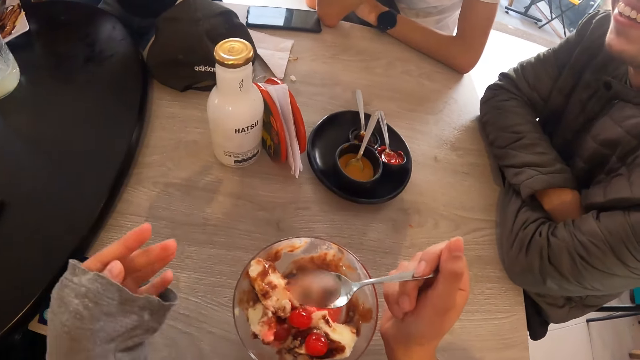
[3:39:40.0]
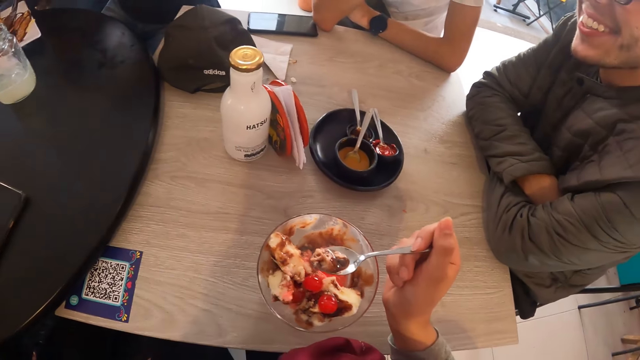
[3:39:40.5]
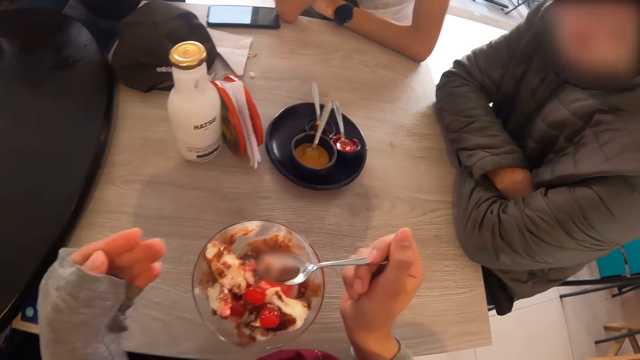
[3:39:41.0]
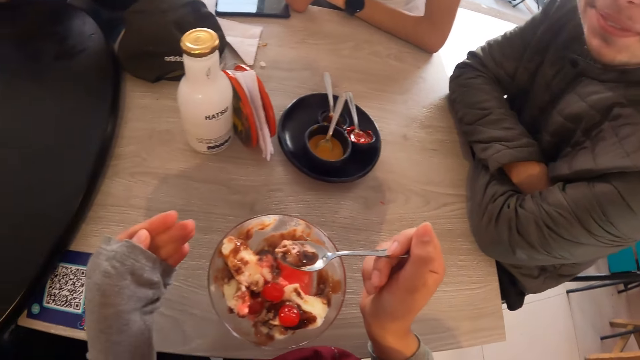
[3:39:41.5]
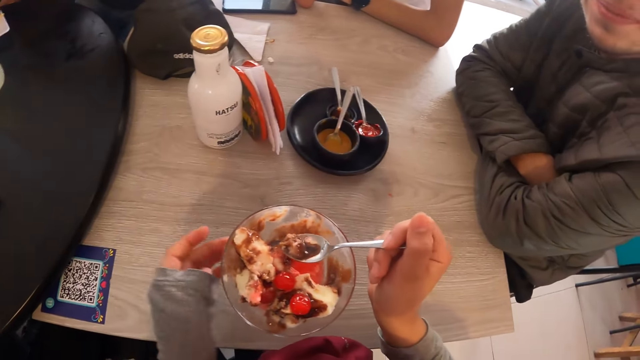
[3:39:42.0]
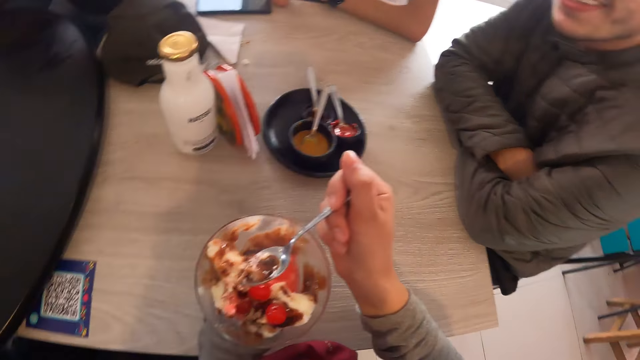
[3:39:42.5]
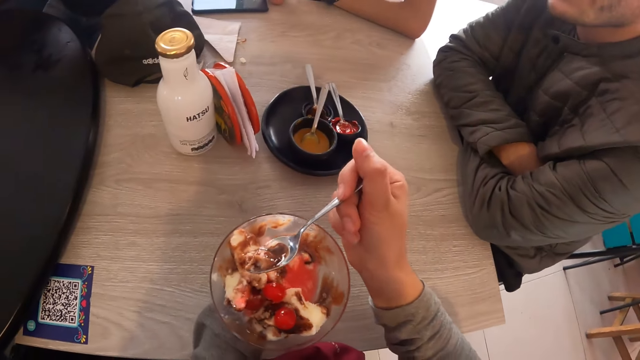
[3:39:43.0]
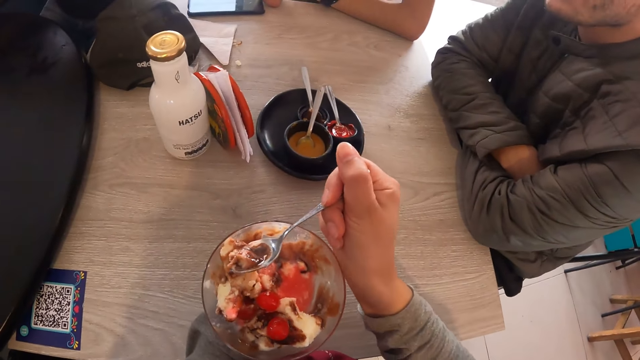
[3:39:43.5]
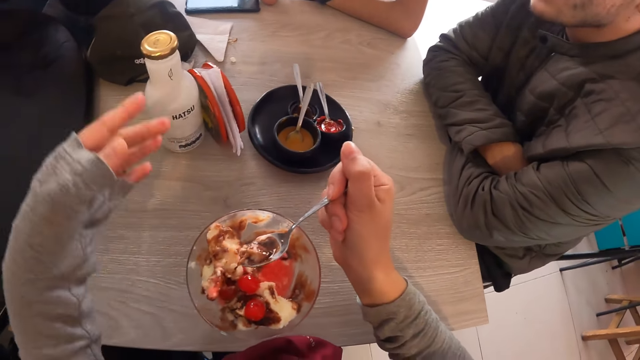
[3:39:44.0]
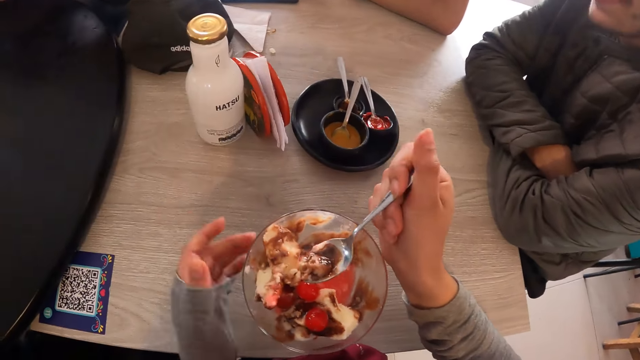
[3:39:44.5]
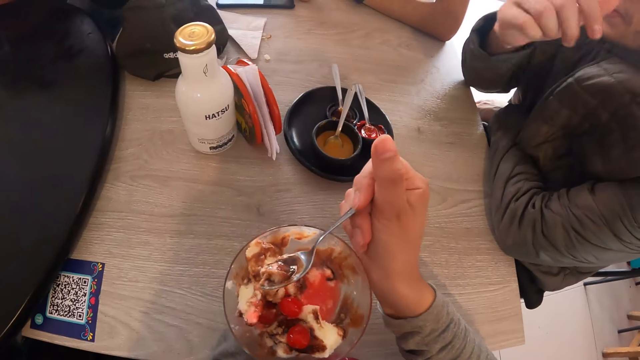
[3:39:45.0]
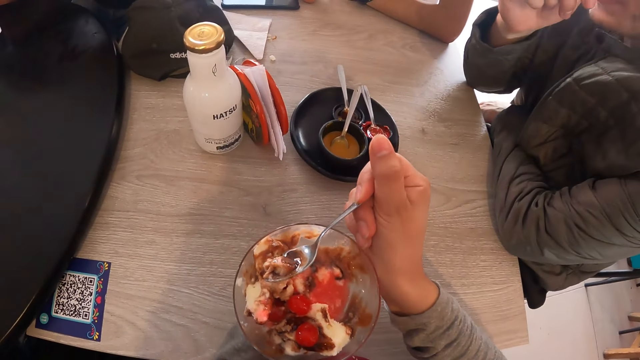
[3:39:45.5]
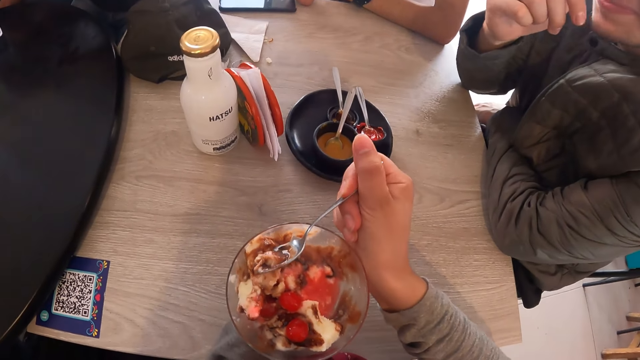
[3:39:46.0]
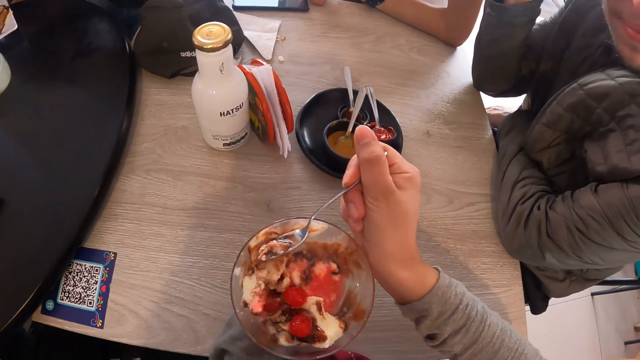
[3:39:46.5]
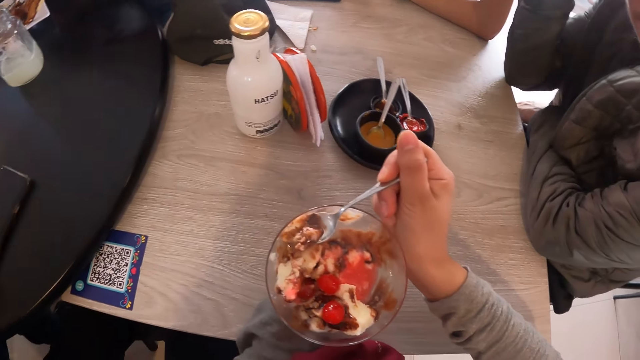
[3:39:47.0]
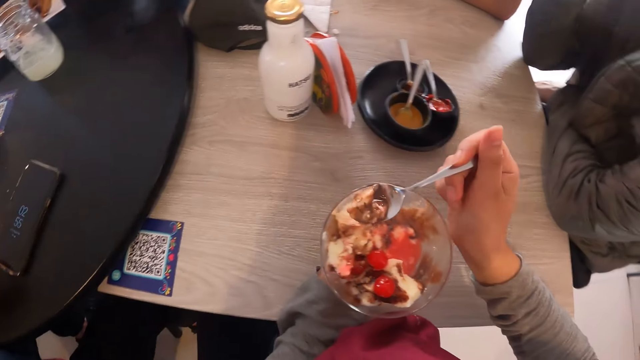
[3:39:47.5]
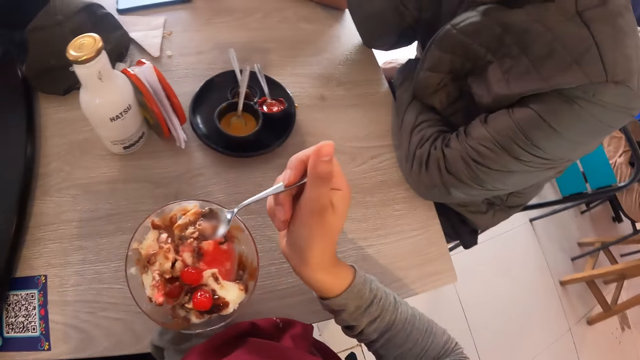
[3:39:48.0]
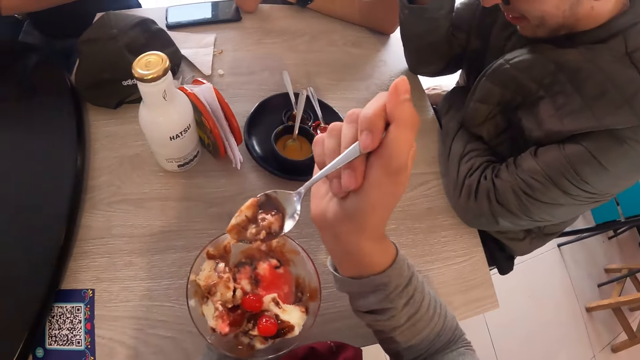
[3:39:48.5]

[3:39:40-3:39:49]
The camera wearer adjusts the glass of ice-cream on the table with her left hand.

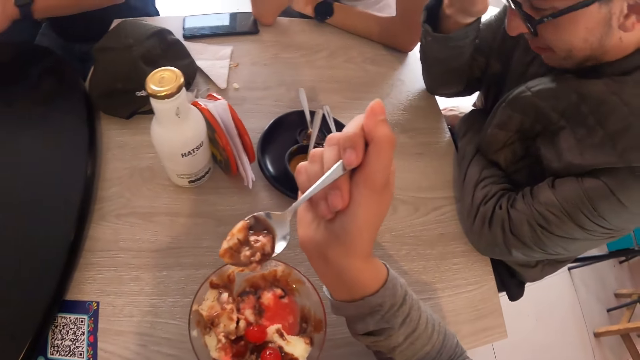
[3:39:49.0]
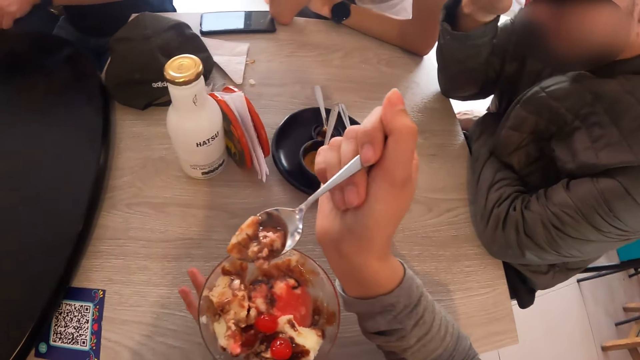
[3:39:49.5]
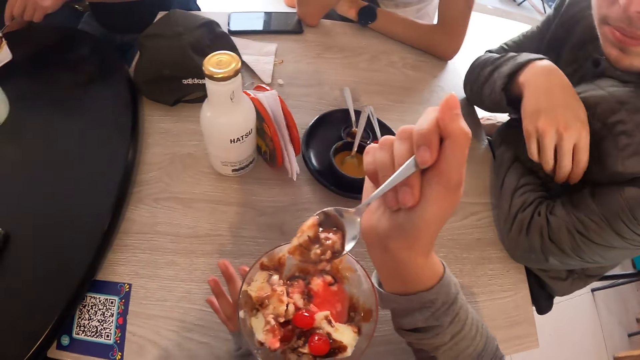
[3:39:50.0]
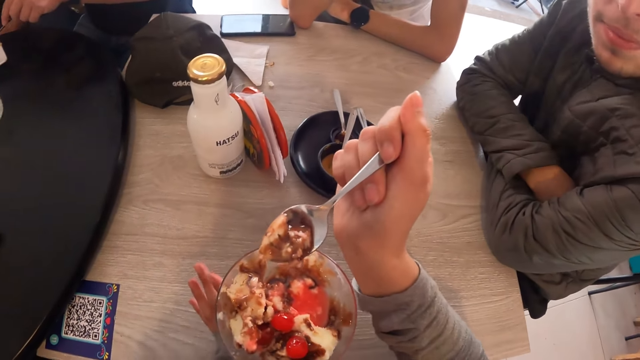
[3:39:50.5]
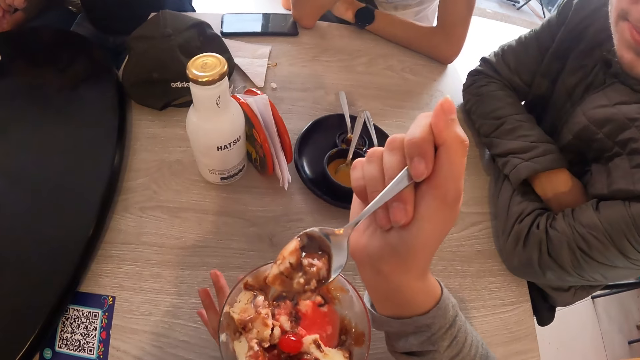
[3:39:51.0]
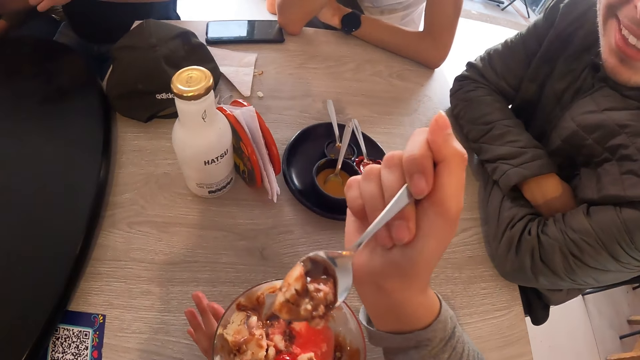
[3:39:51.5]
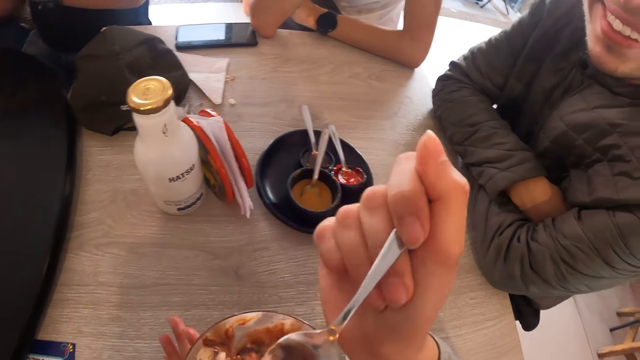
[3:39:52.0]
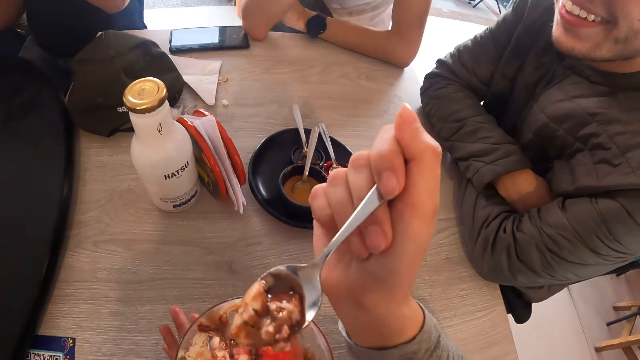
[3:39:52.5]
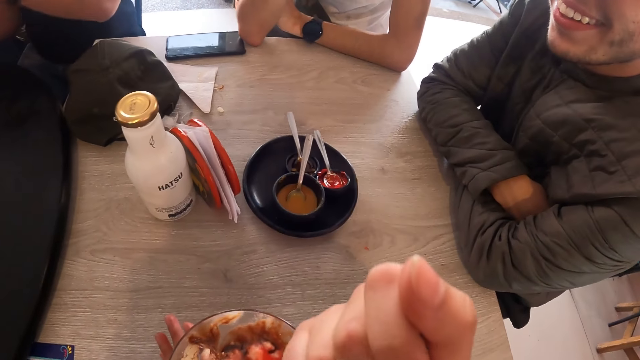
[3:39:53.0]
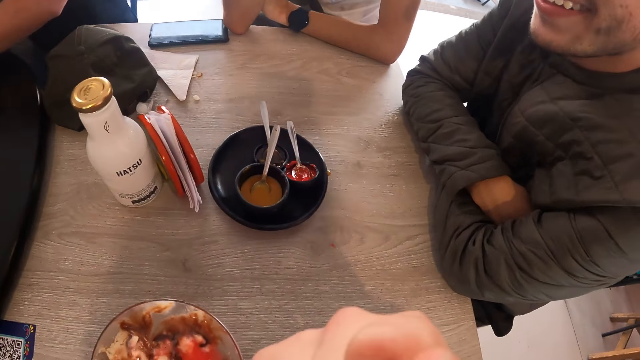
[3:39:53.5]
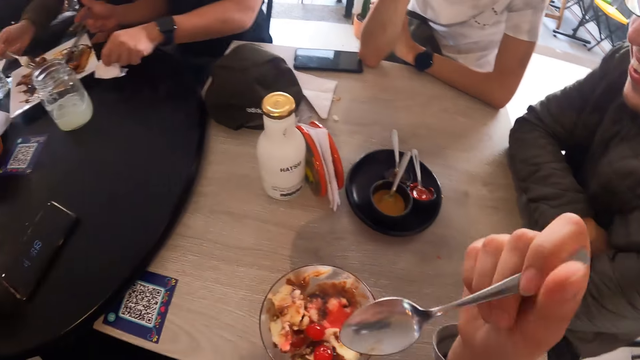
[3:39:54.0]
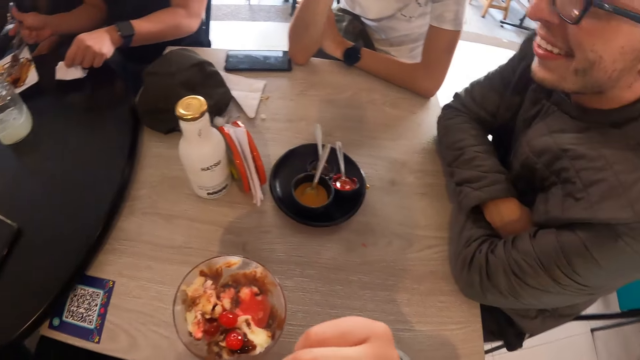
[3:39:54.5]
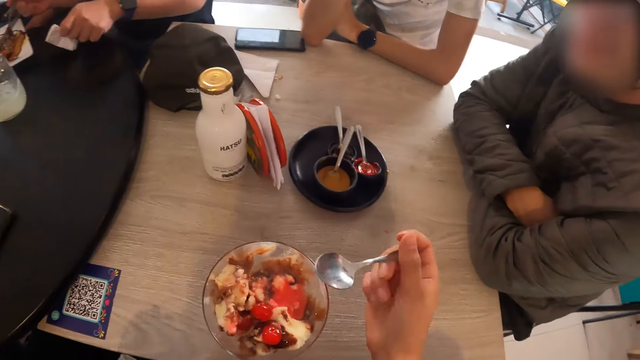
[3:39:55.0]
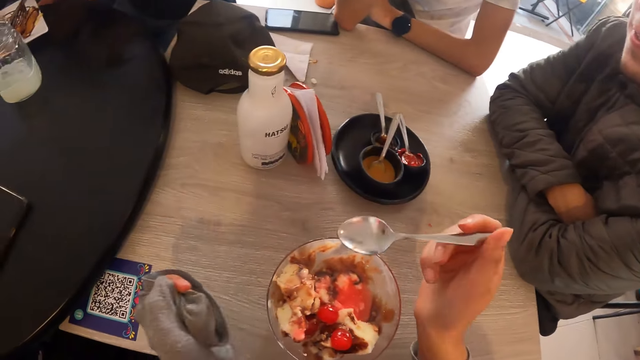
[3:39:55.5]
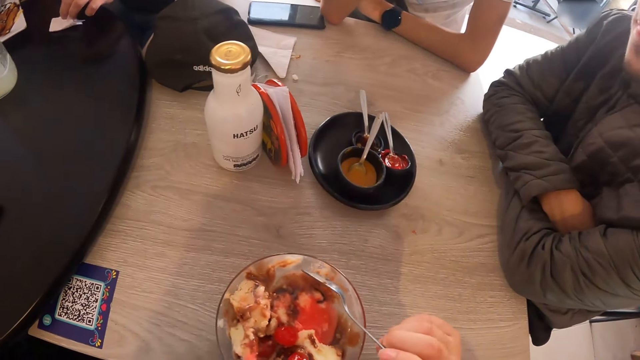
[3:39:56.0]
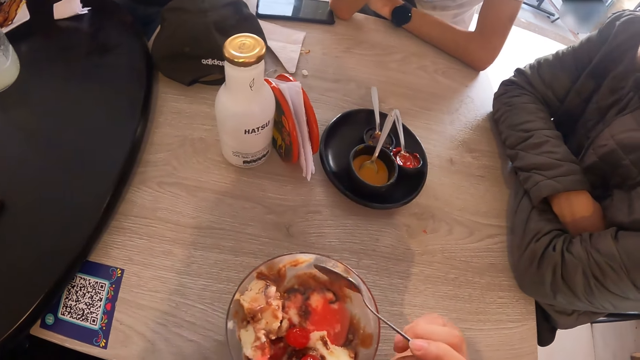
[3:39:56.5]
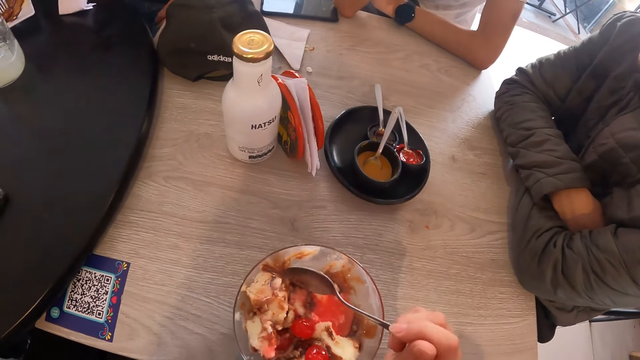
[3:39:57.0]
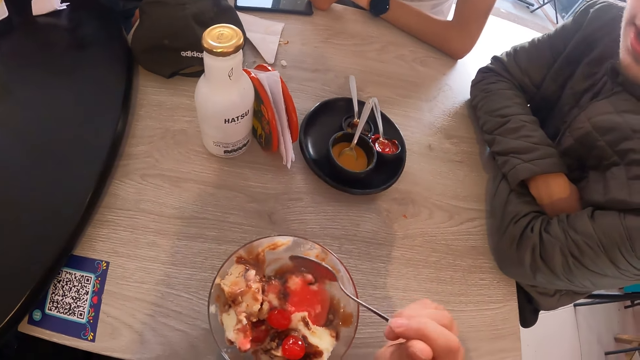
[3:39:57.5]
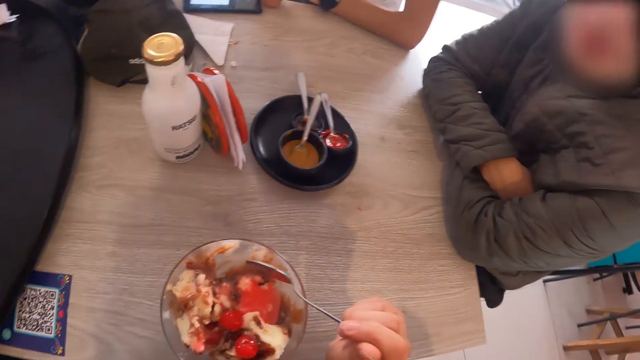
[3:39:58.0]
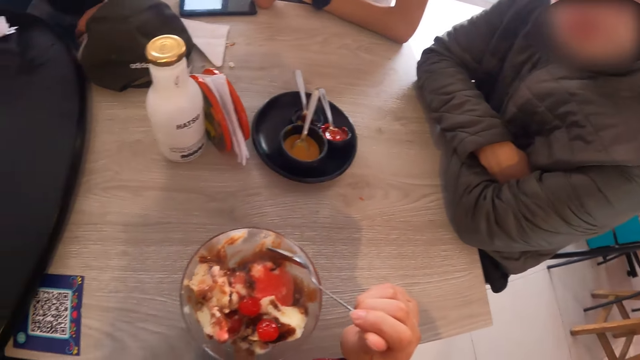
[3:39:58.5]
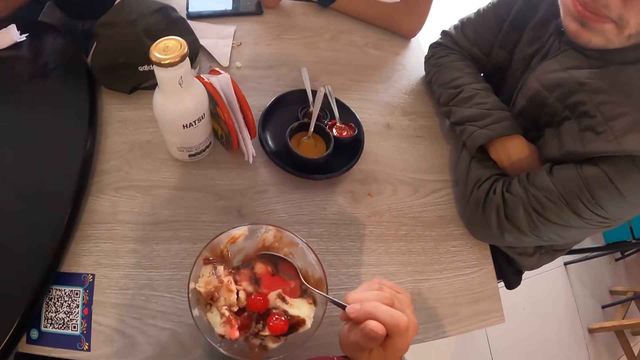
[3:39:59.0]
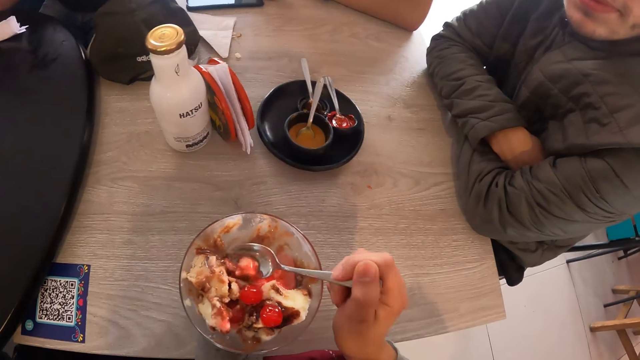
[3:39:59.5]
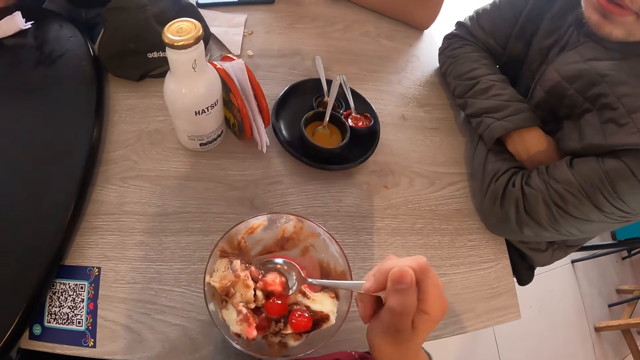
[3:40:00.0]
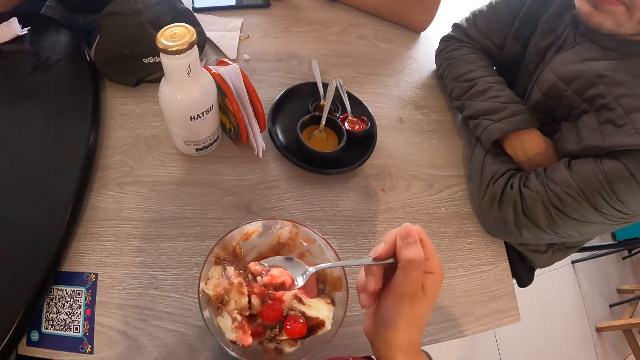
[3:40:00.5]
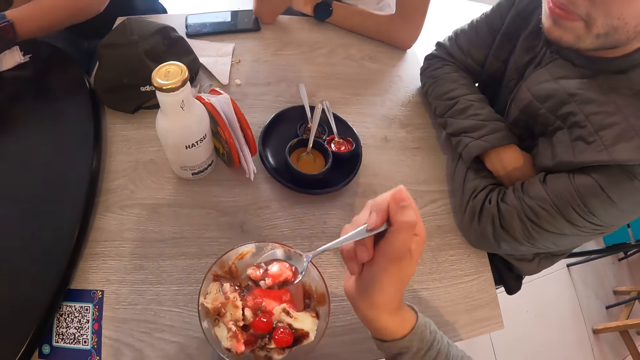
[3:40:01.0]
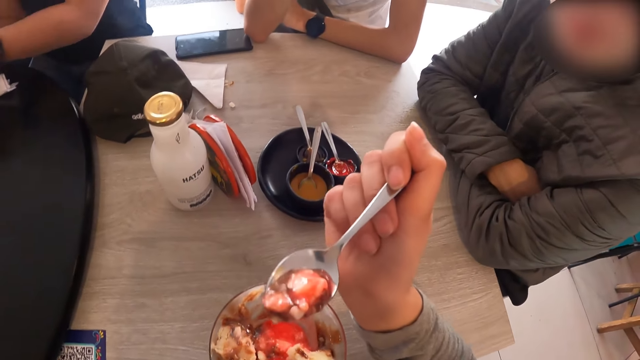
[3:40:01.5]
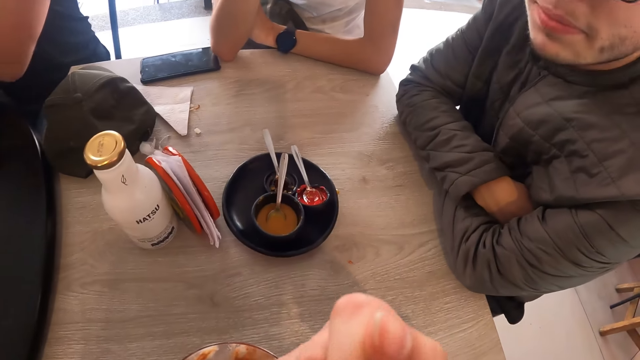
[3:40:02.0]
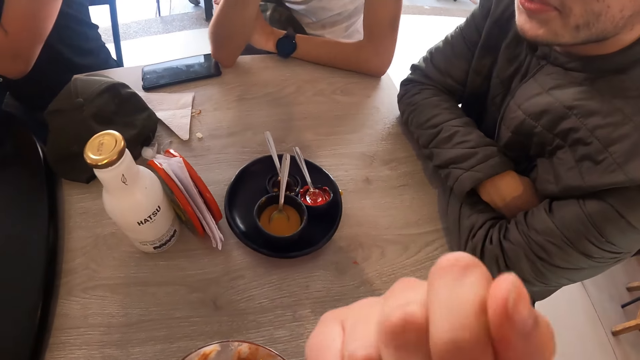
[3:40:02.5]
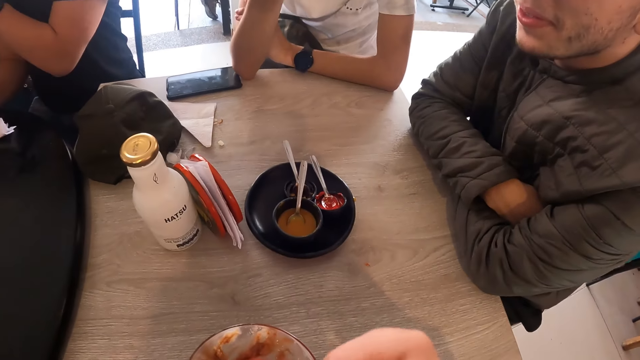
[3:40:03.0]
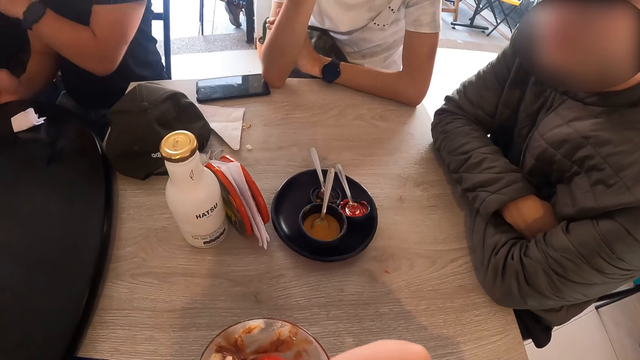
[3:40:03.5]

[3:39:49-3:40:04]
The camera wearer holds the spoon full of pudding. She eats the pudding. The man picks up the piece of paper from the table with his left hand and holds the spoon in the plate of fries on the table with his right hand. The man drops the piece of paper on the table with his left hand. The camera wearer takes ice-cream from the glass of ice-cream with the spoon in her right hand. She puts the spoon in her mouth with her right hand.
